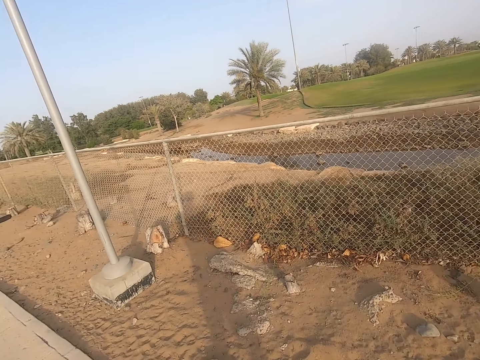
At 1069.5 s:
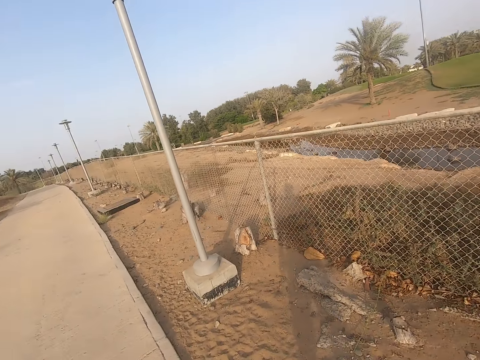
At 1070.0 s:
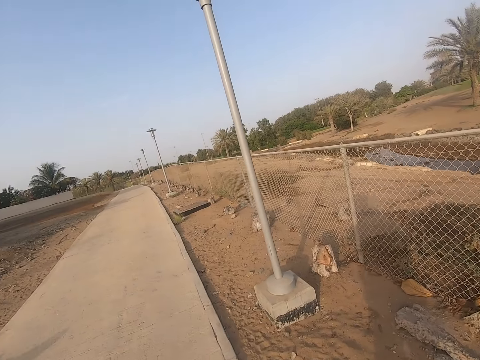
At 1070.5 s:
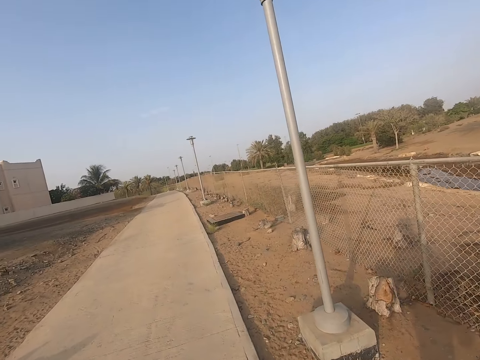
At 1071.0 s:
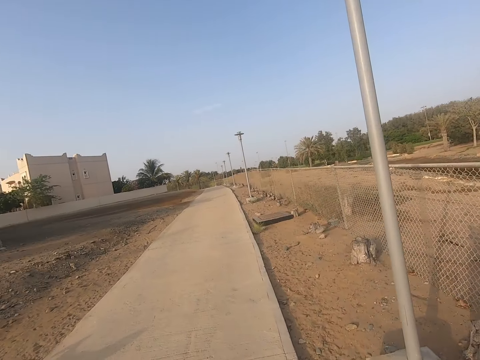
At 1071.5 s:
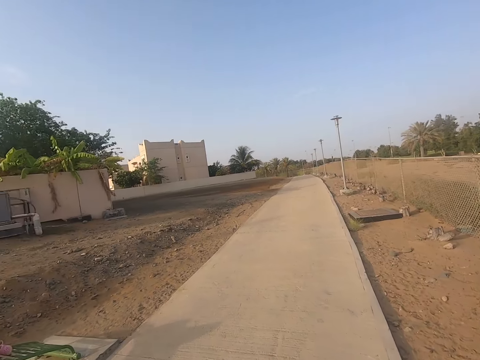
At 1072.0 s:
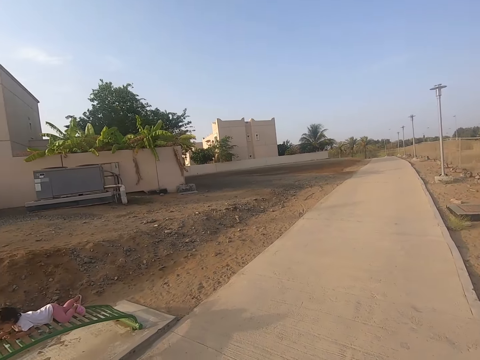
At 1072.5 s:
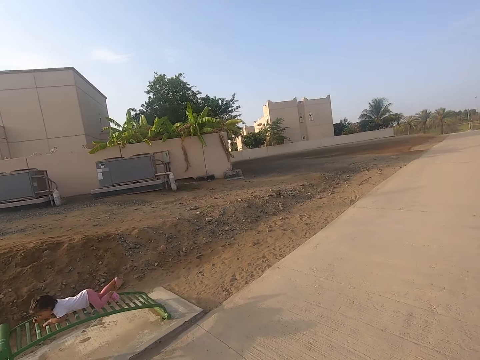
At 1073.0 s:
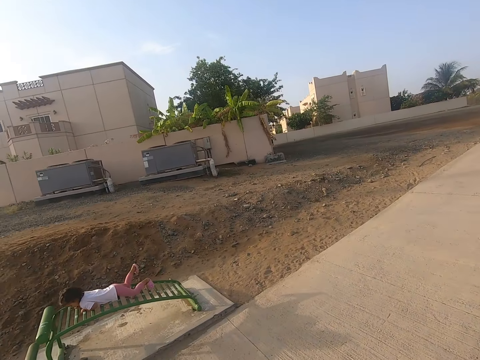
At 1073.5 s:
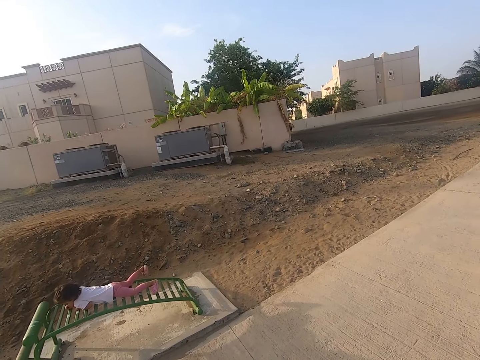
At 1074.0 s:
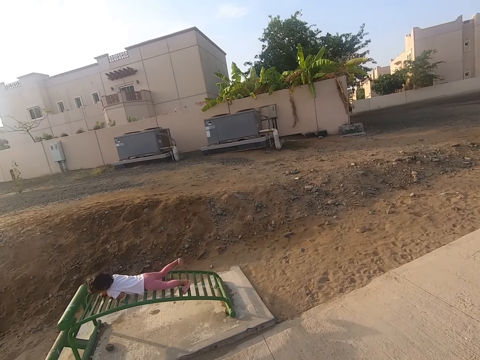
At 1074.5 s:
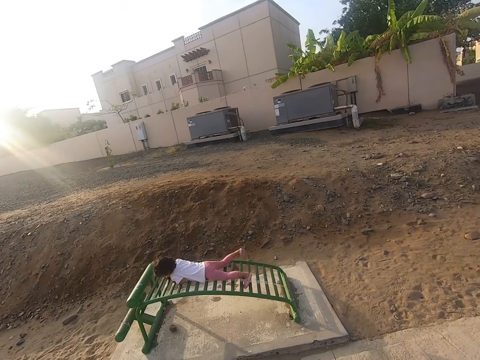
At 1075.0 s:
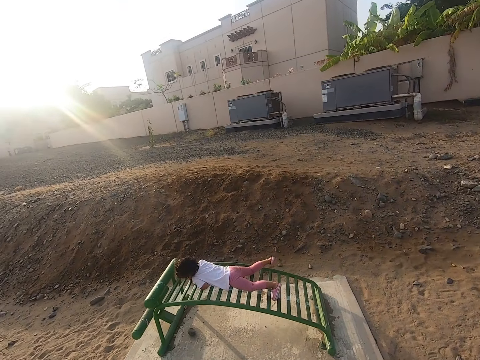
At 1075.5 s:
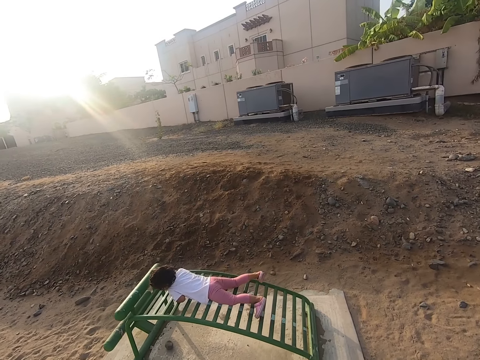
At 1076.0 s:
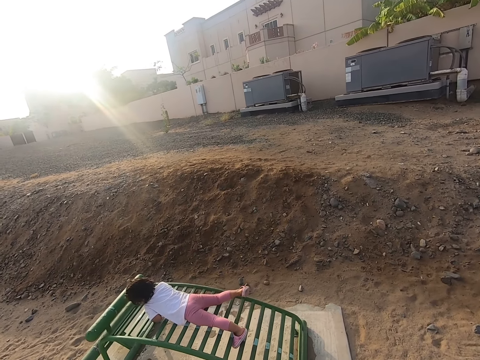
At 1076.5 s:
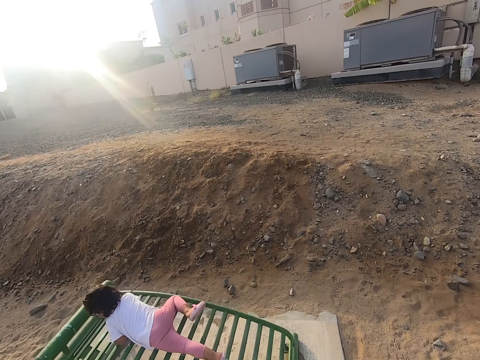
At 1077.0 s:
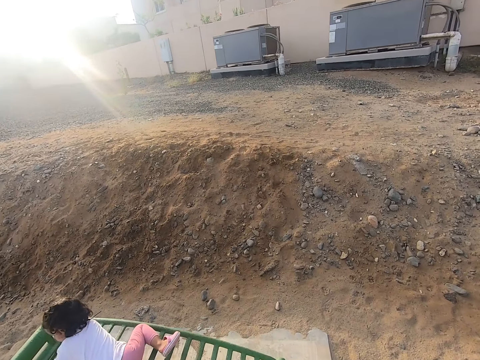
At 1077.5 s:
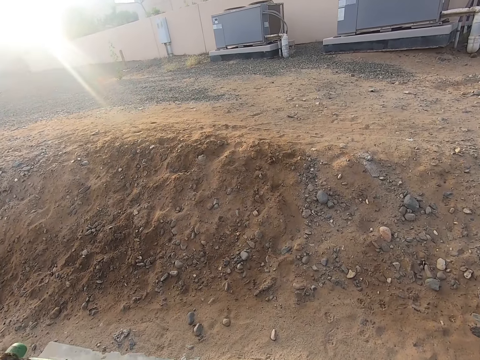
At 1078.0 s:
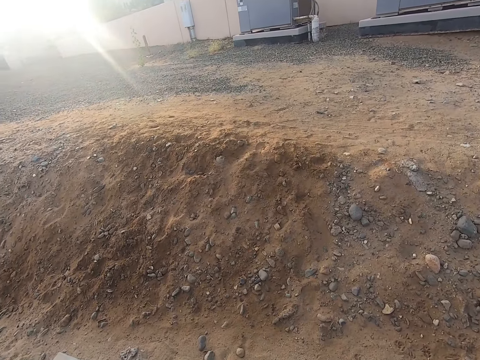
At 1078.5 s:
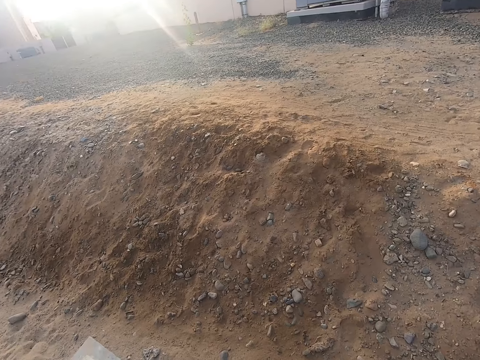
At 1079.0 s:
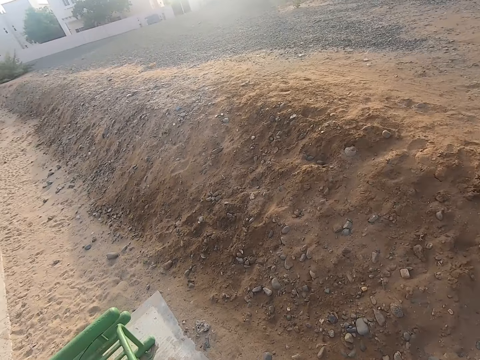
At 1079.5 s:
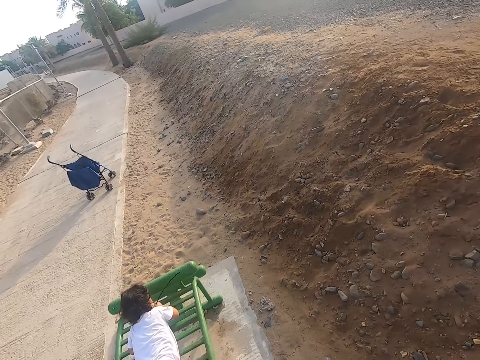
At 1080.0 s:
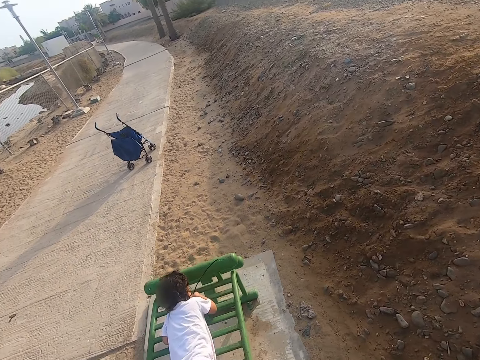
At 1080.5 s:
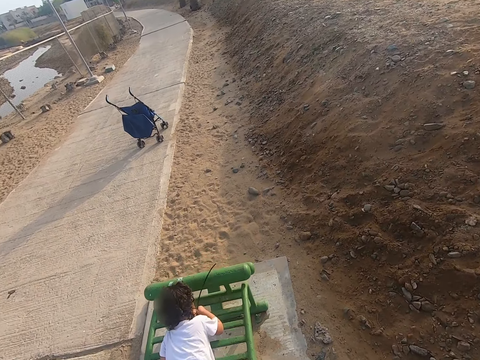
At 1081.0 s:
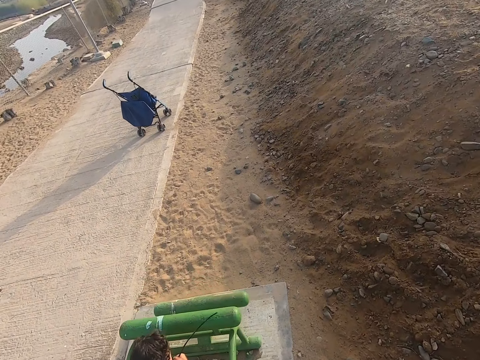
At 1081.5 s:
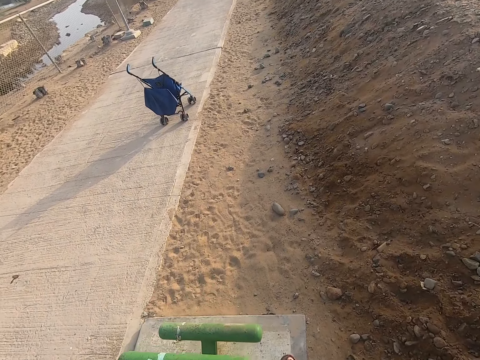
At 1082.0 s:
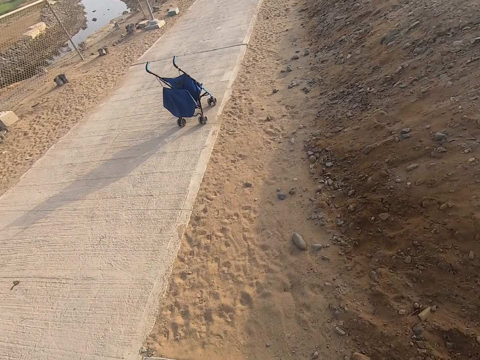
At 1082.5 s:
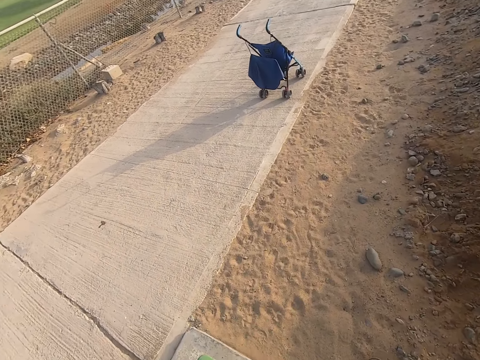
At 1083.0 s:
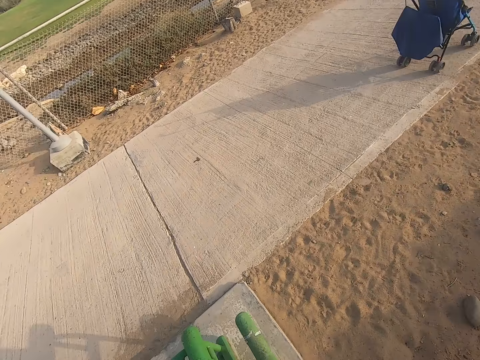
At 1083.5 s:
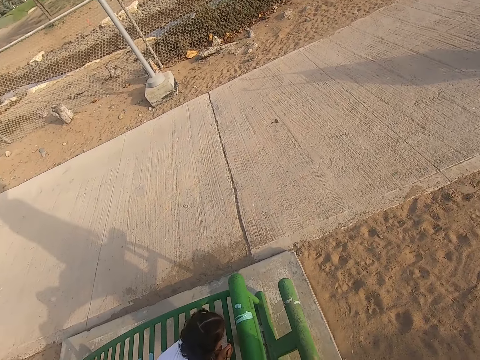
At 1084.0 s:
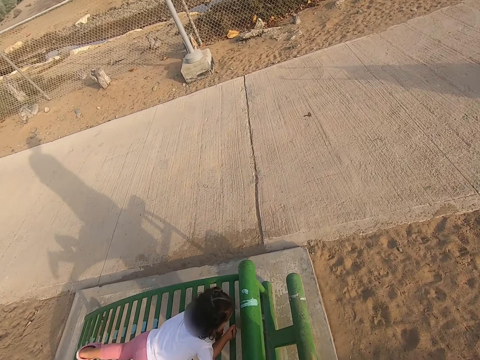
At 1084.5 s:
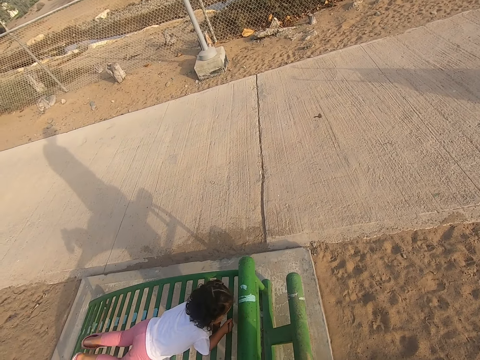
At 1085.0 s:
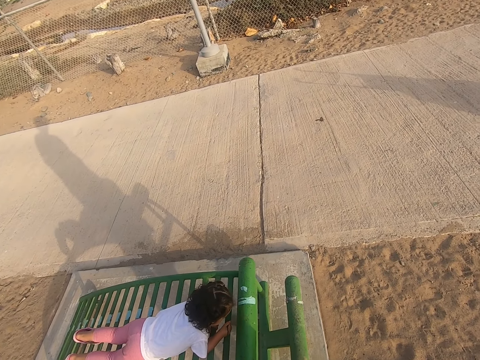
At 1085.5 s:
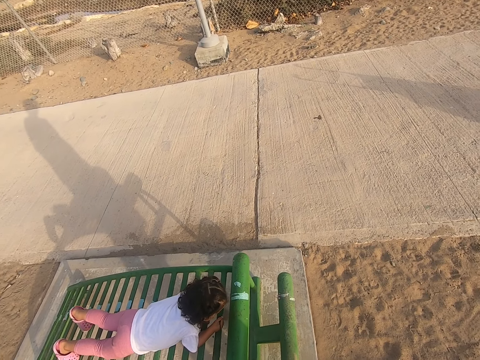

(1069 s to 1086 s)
The camera wearer moves the camera around. A child sleeps on something. The camera wearer looks around. The child plays with a stick. The camera wearer looks around. The child plays with the stick.

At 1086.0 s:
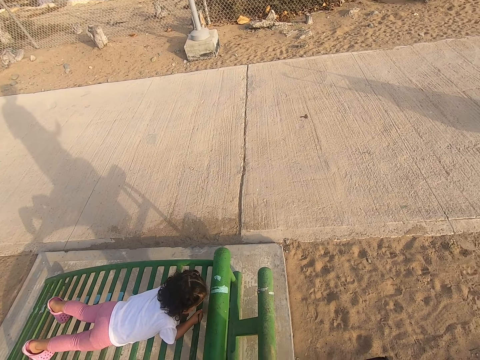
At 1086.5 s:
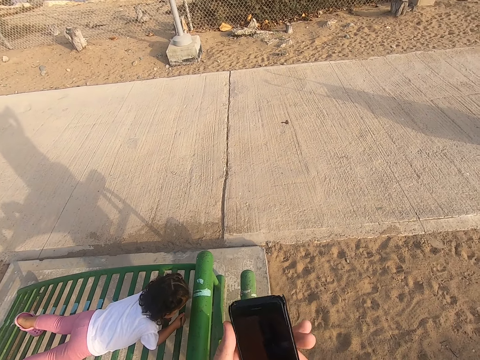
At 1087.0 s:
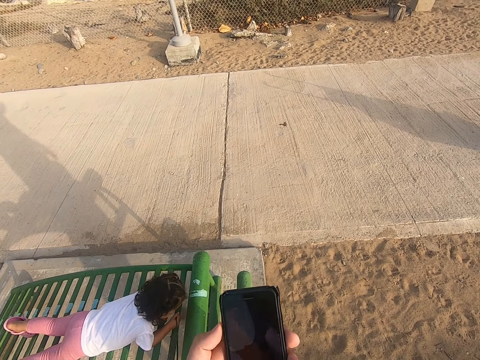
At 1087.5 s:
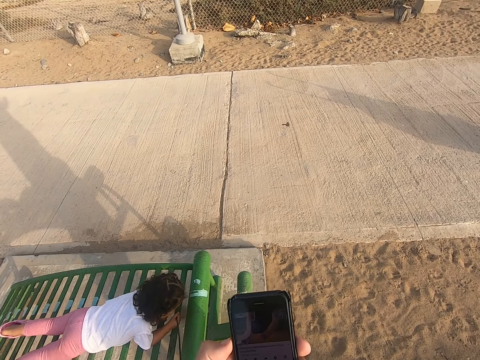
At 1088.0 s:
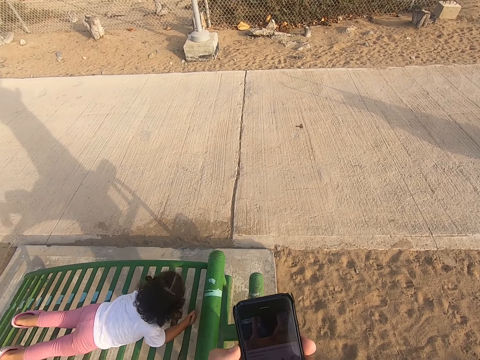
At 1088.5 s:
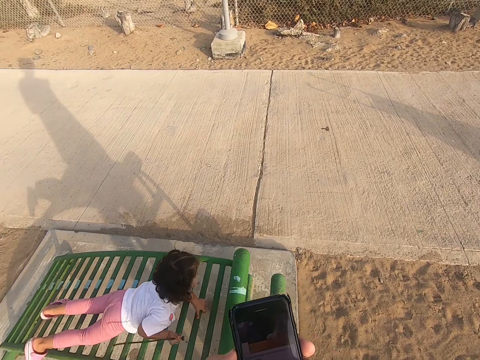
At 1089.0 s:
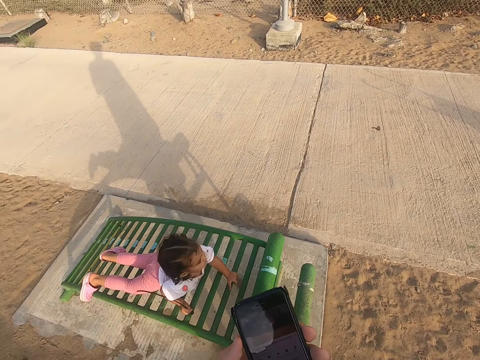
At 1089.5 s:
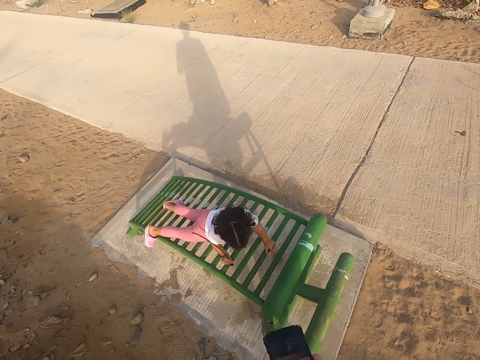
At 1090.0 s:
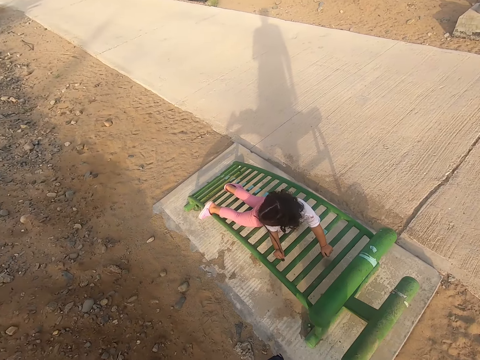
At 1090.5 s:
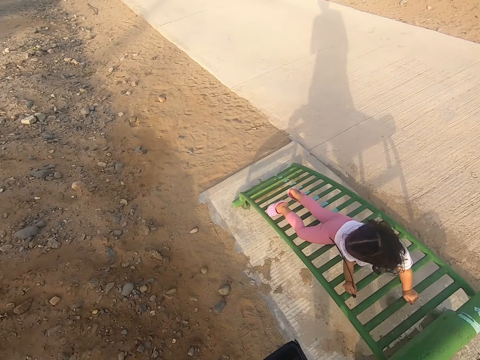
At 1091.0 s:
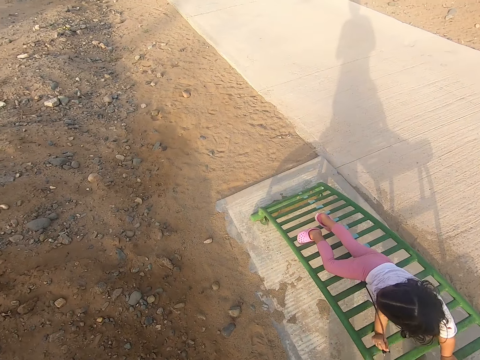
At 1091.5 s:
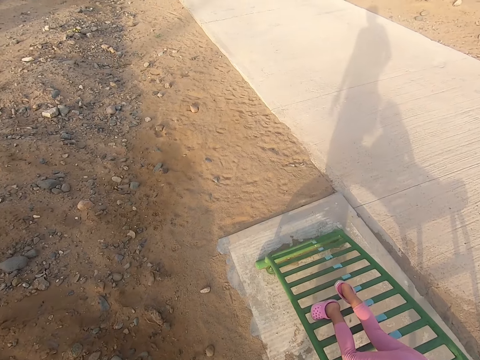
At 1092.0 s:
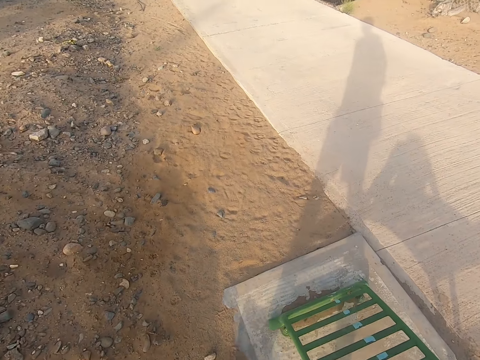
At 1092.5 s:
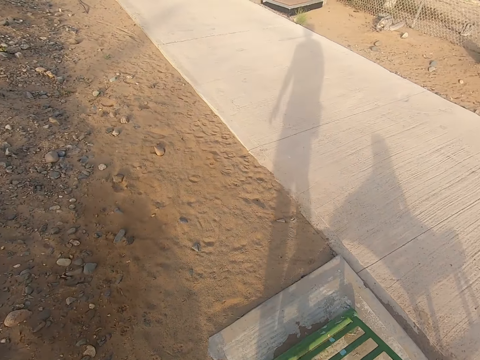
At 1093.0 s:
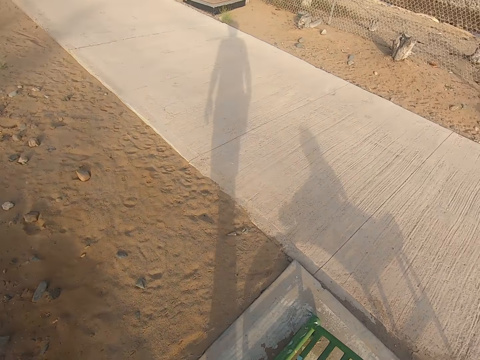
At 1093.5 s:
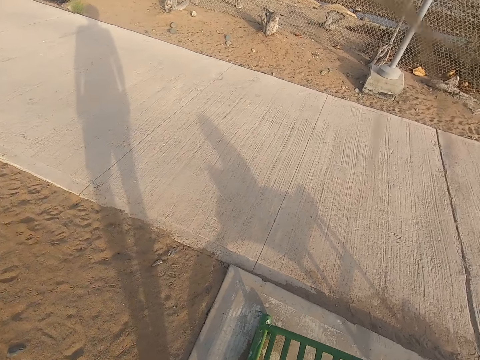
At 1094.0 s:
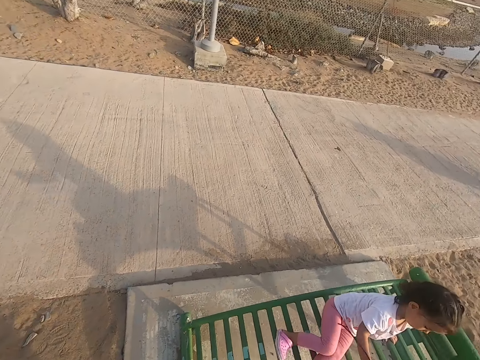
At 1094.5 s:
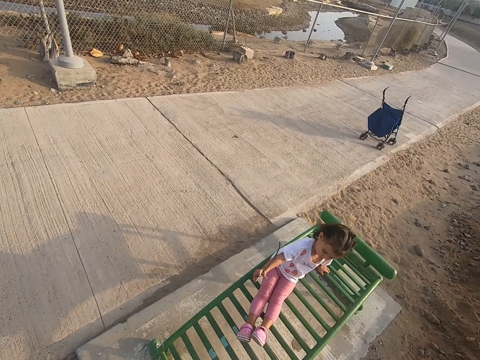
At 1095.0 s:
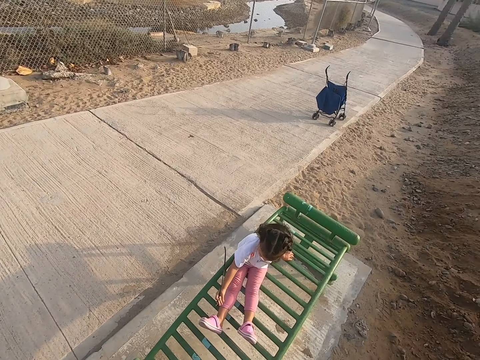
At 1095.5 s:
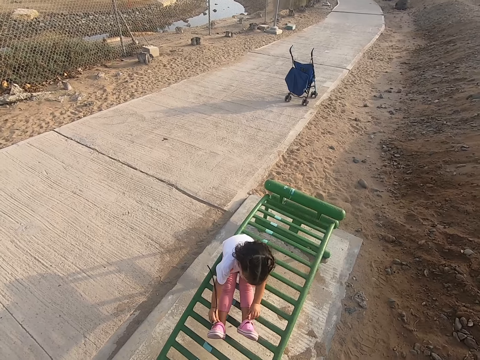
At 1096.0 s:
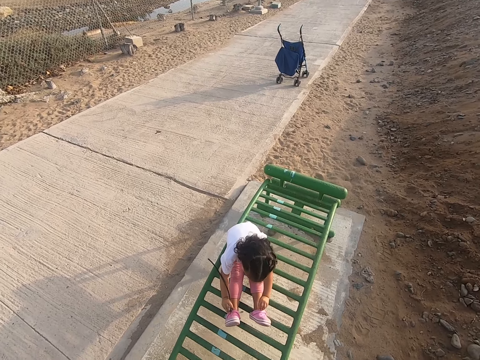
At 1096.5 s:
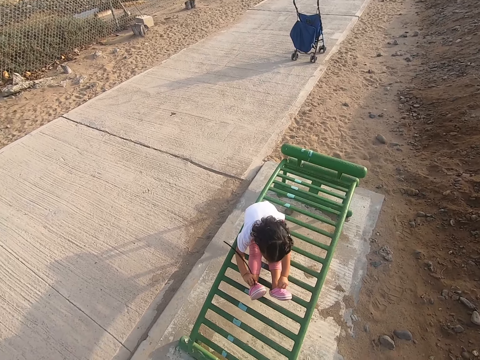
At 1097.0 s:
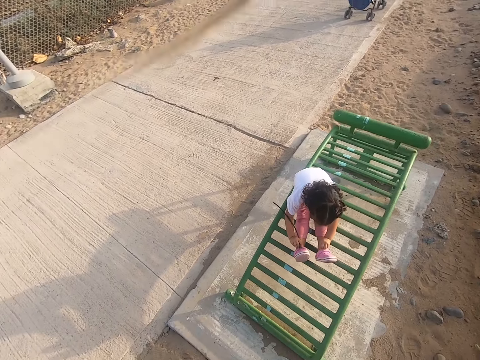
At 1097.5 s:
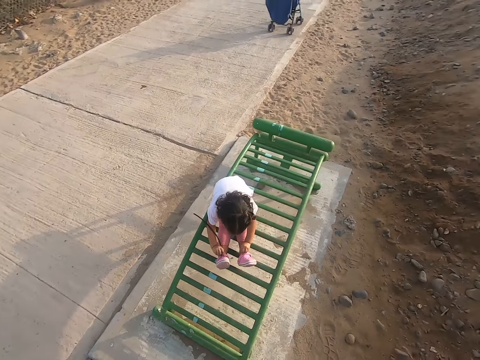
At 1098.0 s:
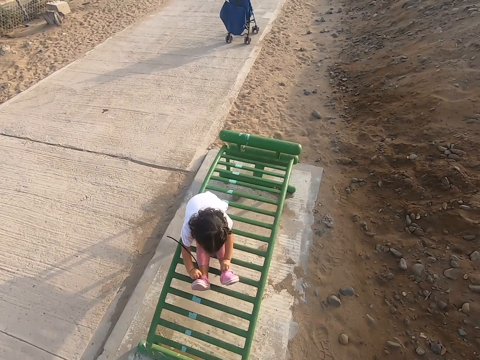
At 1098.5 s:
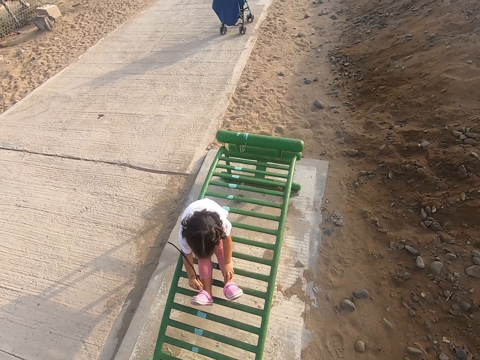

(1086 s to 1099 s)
The camera wearer uses a phone. A child plays with a stick. The camera wearer walks around. The child plays with the stick and holds footwear.
